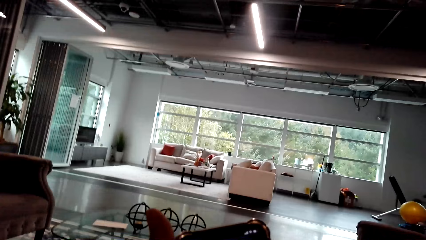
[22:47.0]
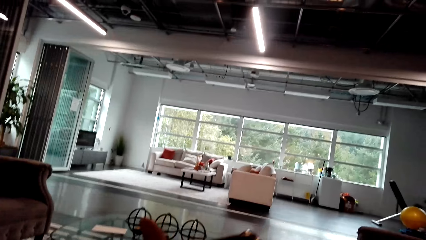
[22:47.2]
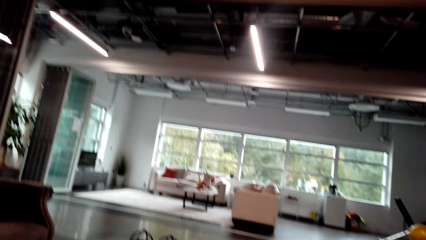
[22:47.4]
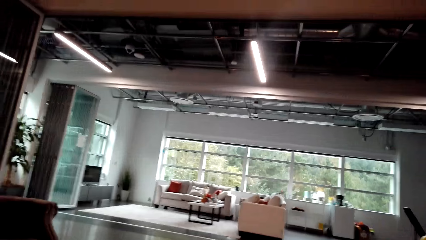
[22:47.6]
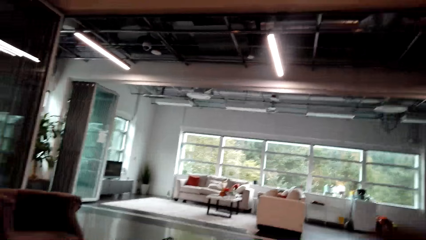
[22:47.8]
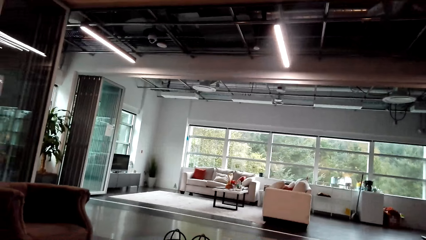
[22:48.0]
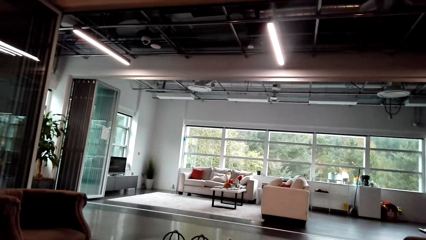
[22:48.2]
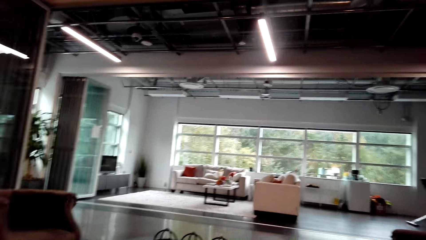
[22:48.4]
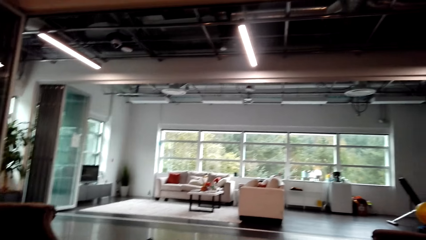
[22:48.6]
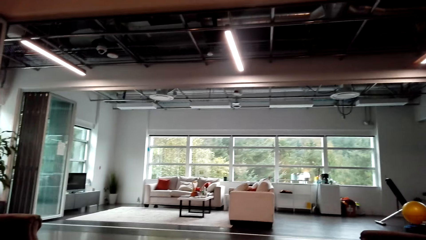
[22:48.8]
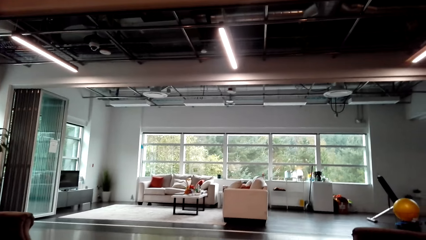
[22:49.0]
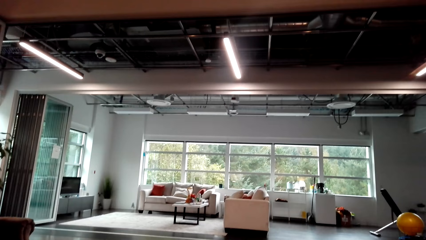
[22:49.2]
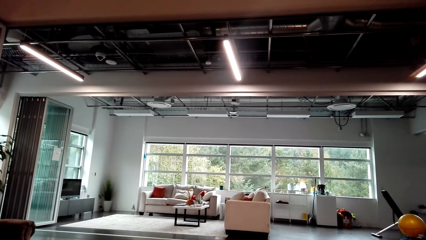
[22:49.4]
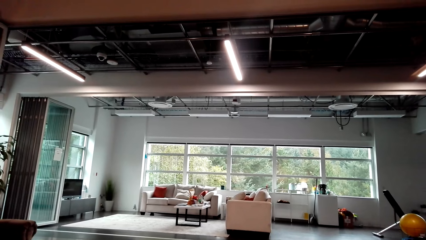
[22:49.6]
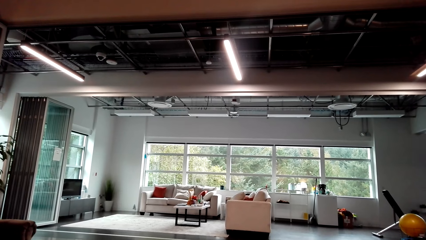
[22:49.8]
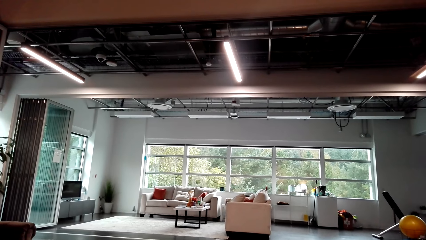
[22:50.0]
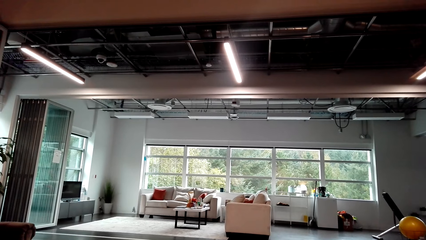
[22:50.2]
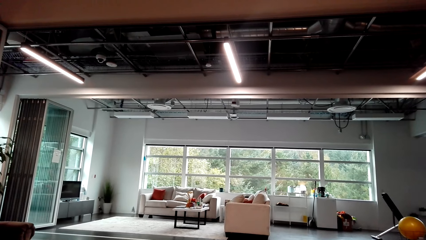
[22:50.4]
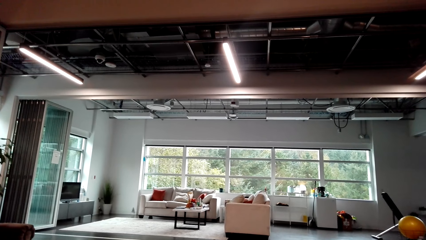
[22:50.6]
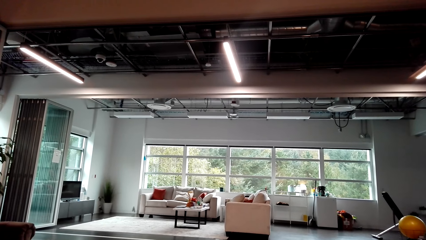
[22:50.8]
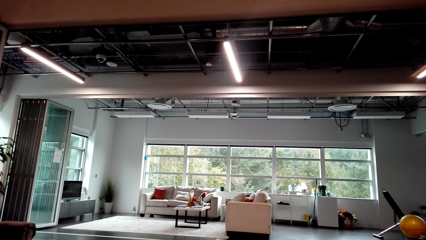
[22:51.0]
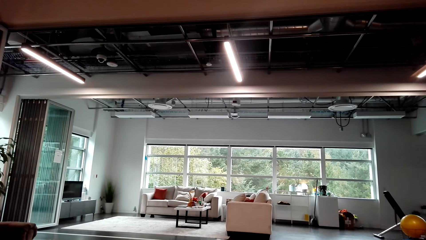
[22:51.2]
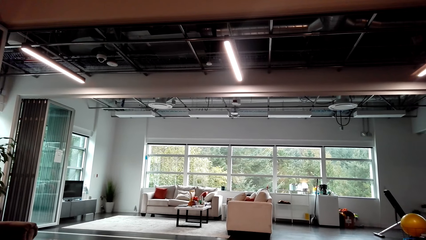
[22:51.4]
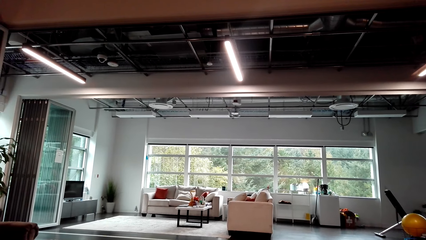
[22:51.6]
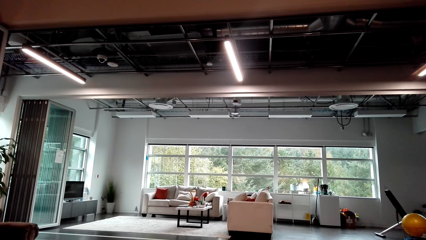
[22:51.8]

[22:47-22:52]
The camera wearer disconnects the call.
